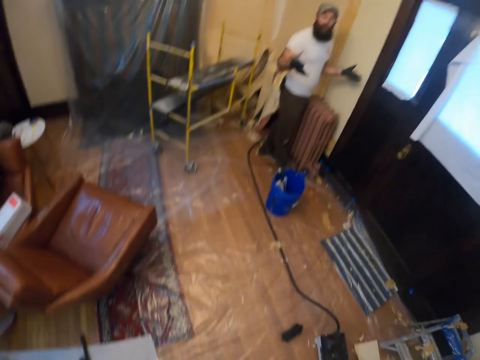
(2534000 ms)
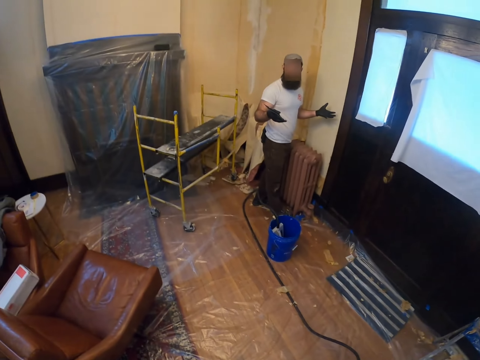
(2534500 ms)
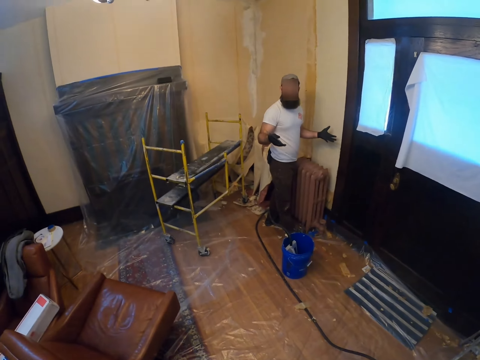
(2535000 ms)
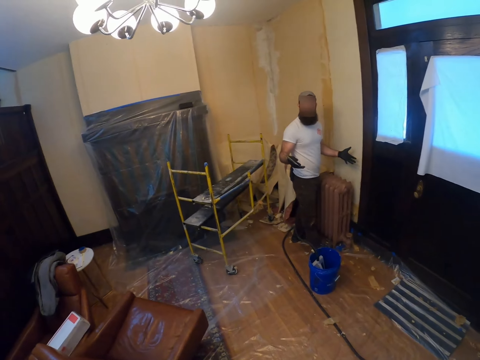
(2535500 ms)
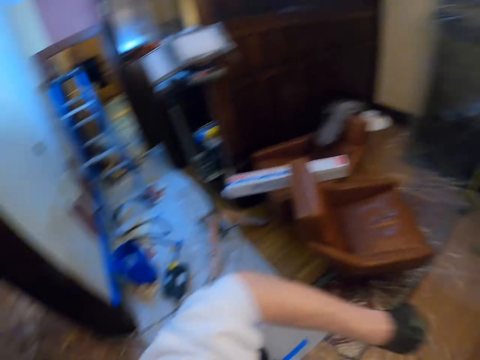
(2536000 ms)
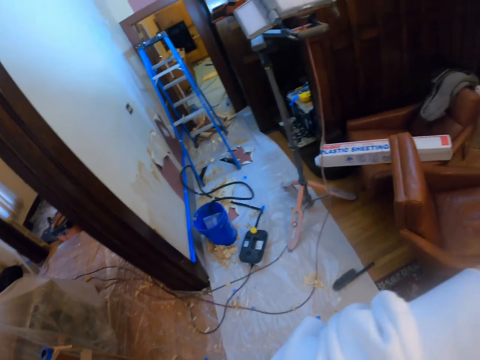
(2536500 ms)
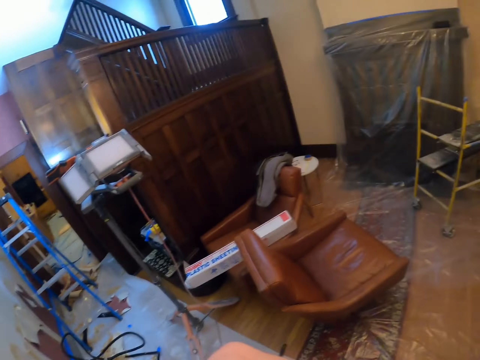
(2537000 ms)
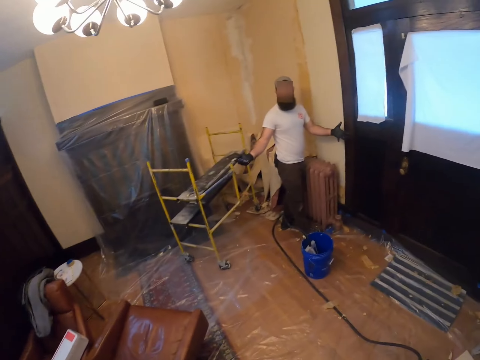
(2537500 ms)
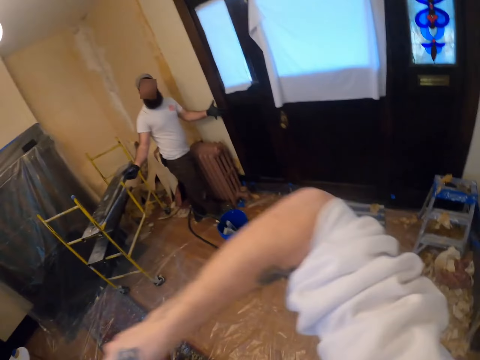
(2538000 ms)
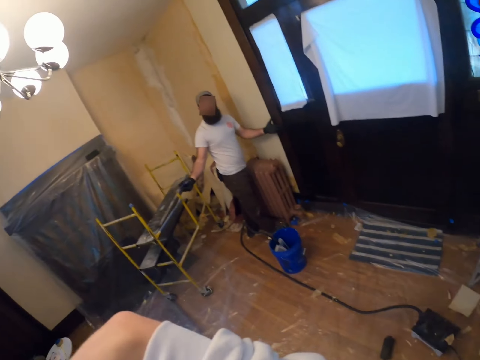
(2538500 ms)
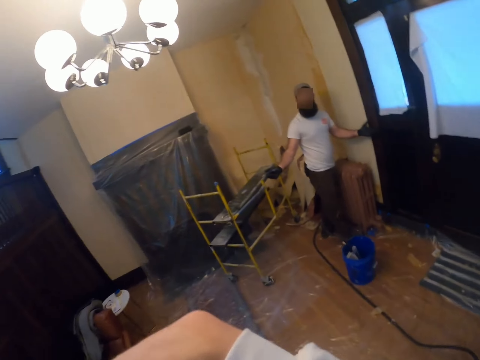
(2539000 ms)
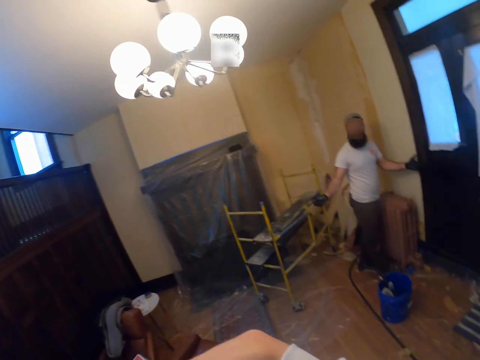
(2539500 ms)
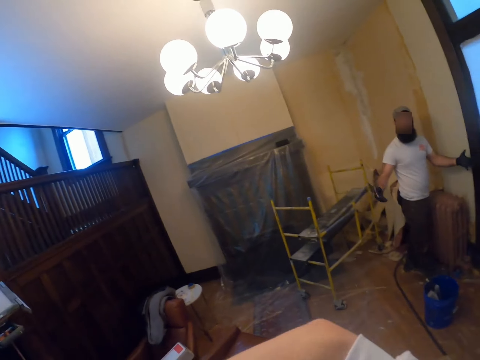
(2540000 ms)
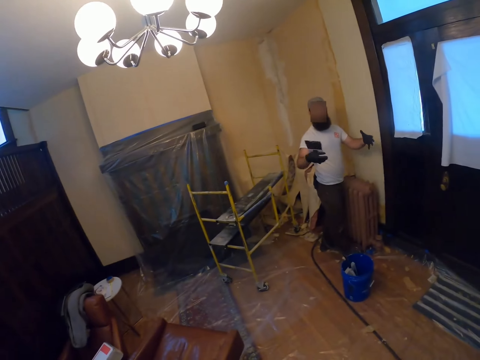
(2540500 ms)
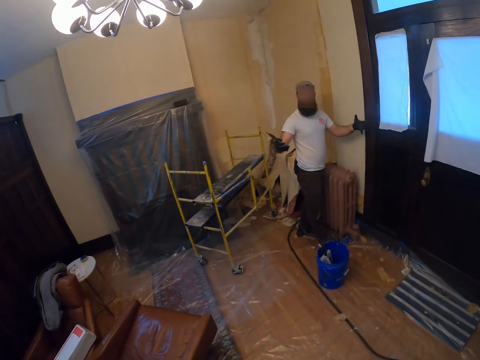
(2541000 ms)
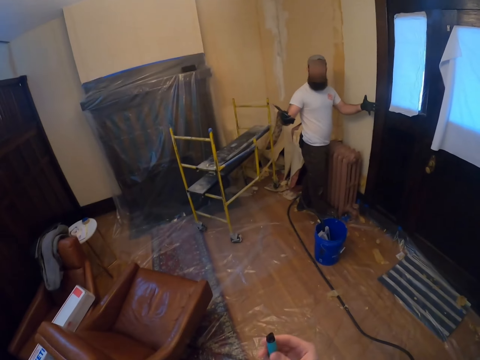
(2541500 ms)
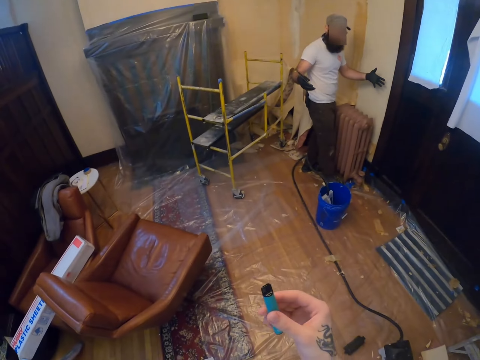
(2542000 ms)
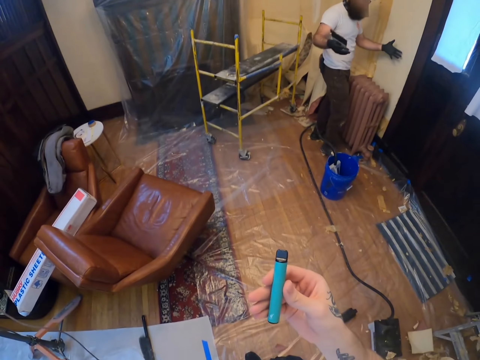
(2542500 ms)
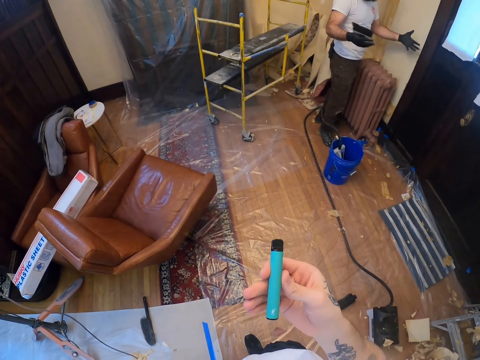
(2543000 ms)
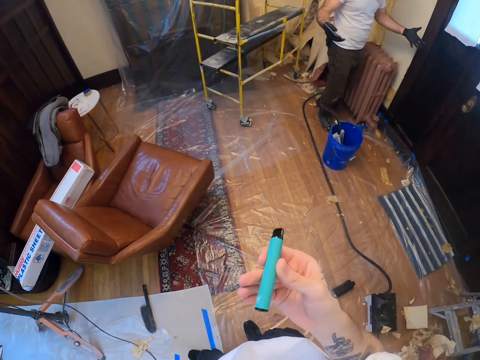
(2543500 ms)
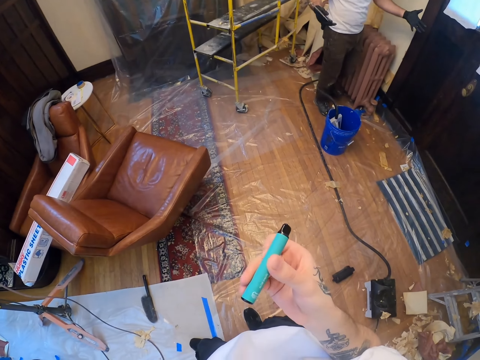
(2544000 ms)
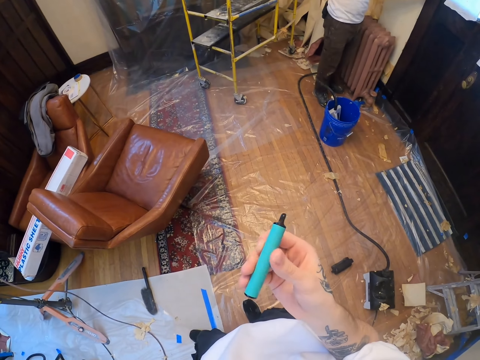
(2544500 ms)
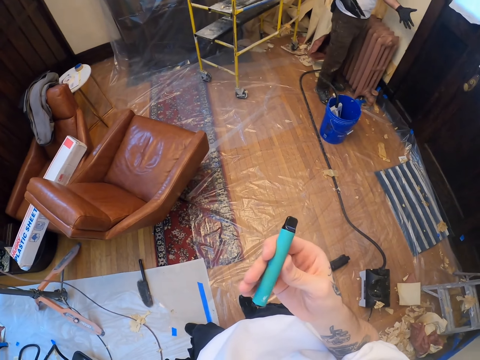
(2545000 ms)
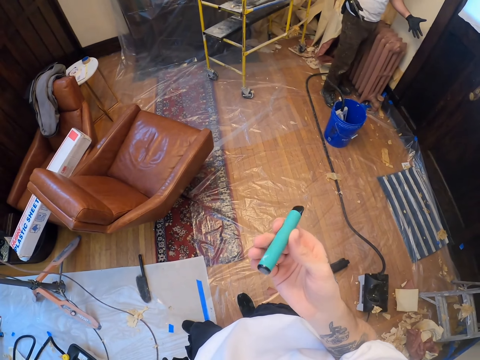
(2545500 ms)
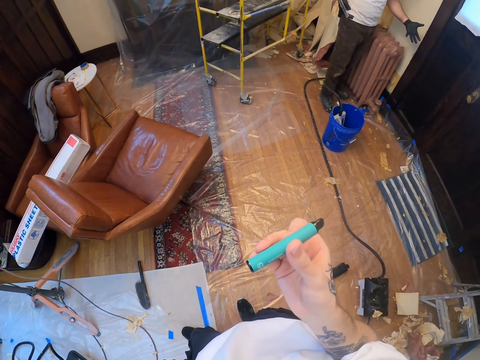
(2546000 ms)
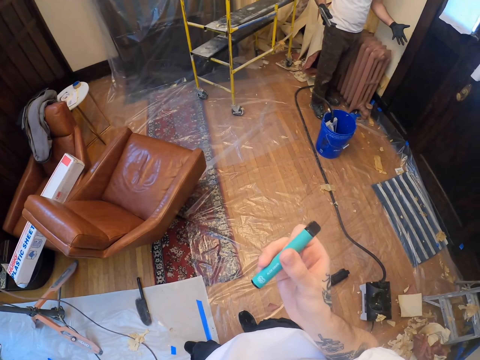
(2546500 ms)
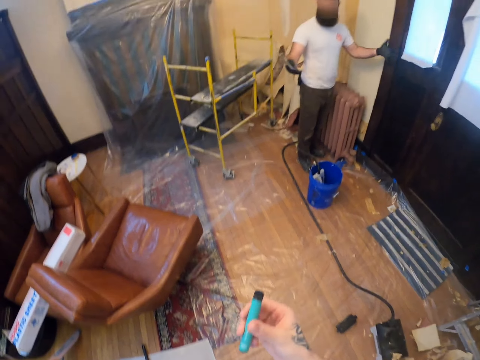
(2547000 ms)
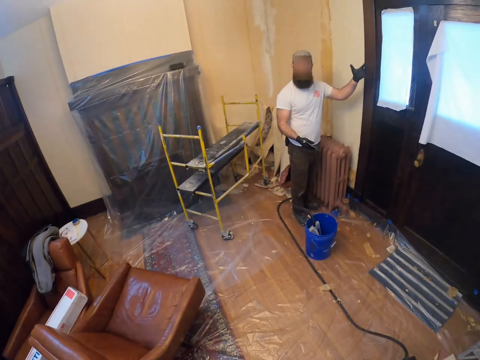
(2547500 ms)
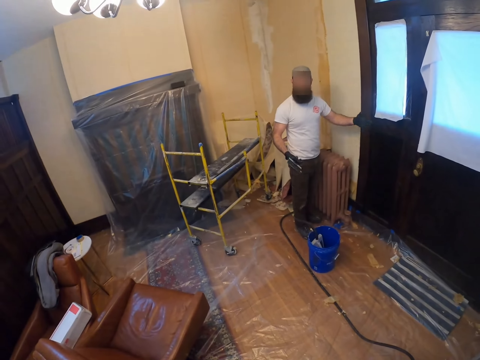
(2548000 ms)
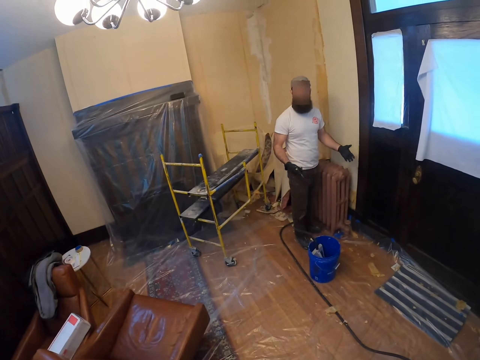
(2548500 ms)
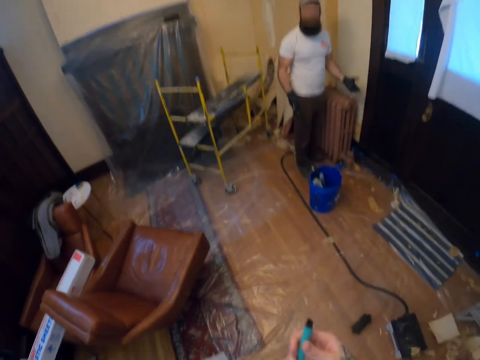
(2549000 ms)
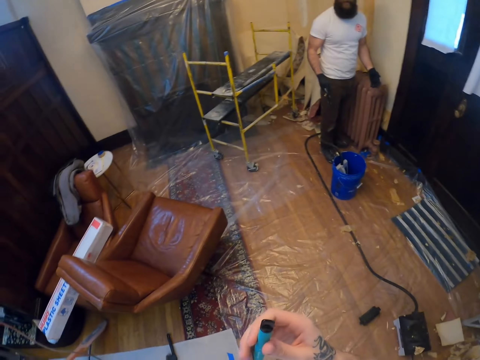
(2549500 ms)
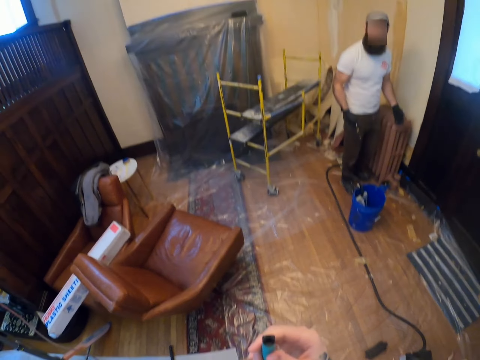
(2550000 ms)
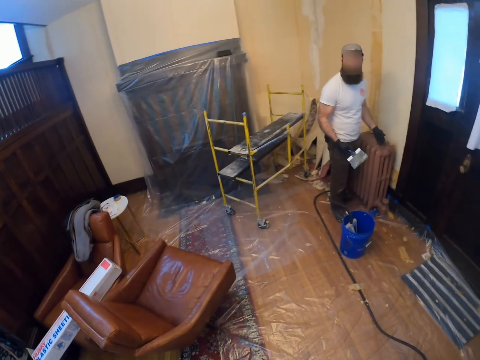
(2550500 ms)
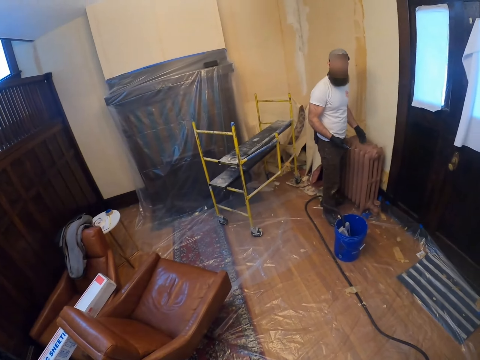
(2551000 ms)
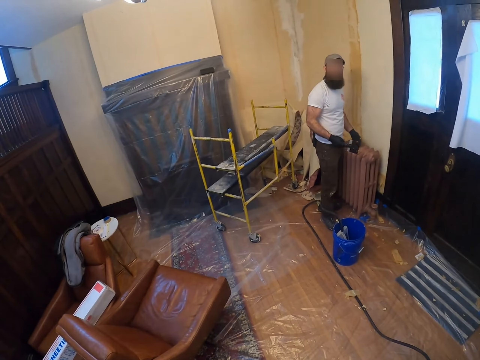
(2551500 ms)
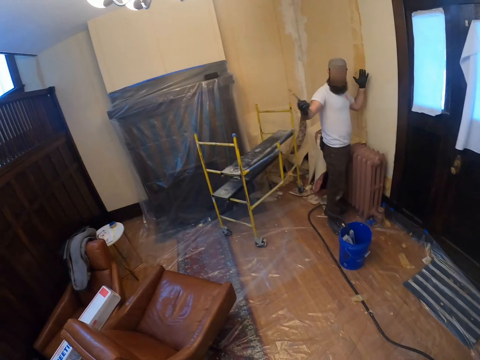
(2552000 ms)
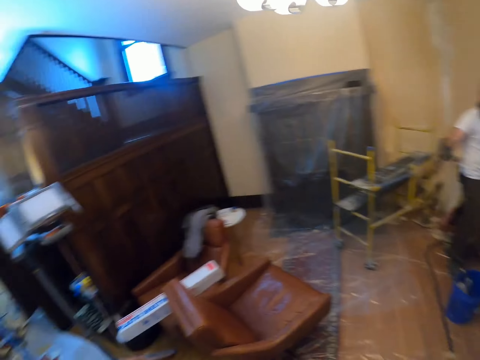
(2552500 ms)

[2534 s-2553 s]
A man interacts with the camera wearer while using the hand. The camera wearer looks around. The man talks to the camera wearer. The camera wearer looks around. He does something with his hands. The man talks to the camera wearer. The camera wearer holds the cigarette smoking. He turns something. The man interacts with the camera wearer while using the hand, and lifts up his hands. The camera wearer holds something. The man moves his hands.

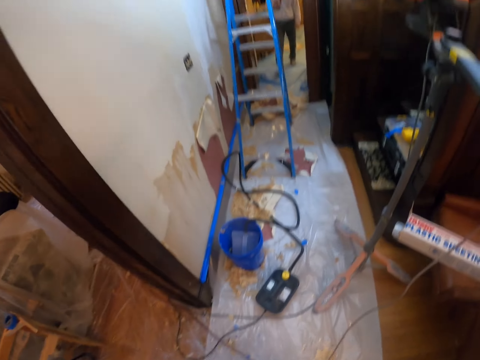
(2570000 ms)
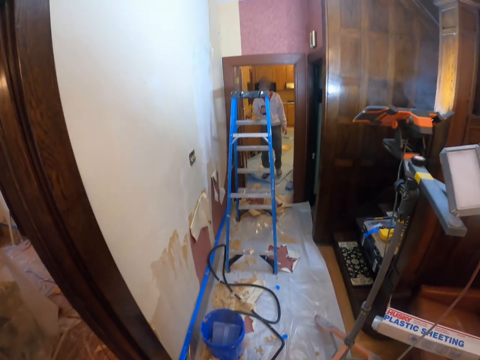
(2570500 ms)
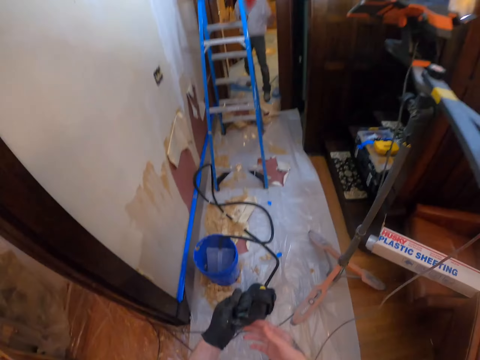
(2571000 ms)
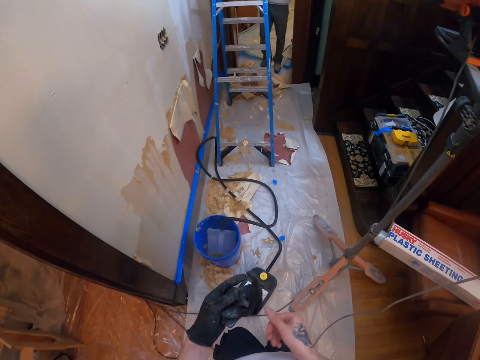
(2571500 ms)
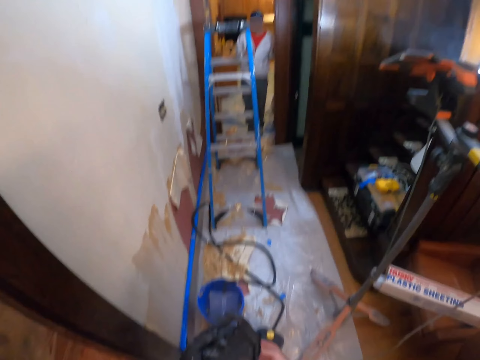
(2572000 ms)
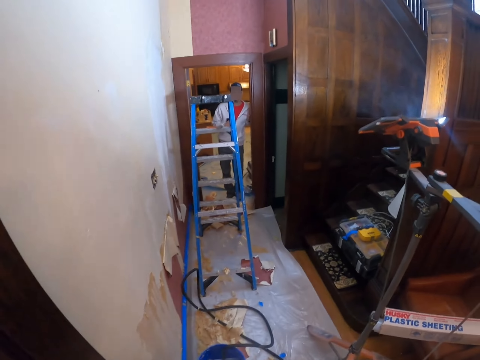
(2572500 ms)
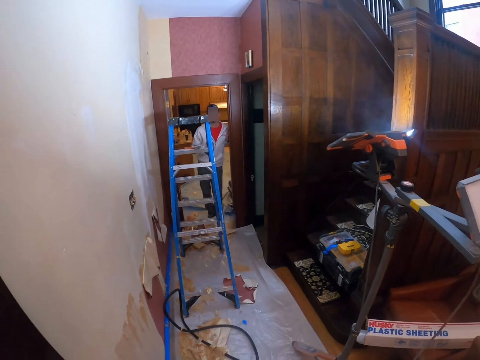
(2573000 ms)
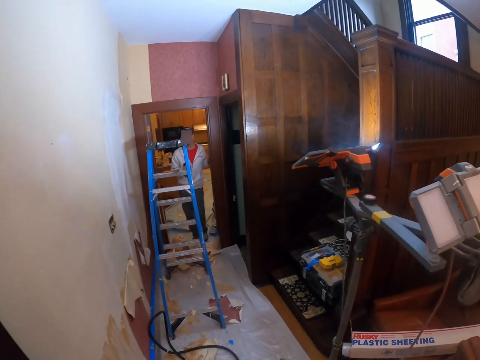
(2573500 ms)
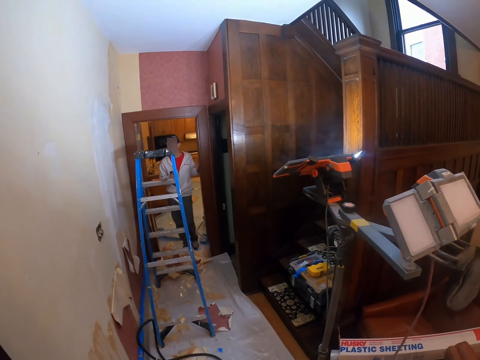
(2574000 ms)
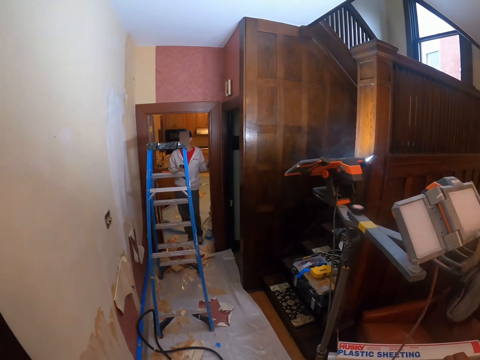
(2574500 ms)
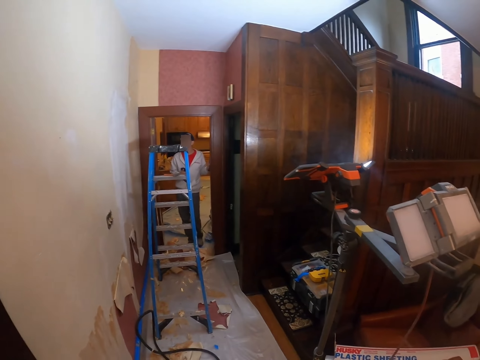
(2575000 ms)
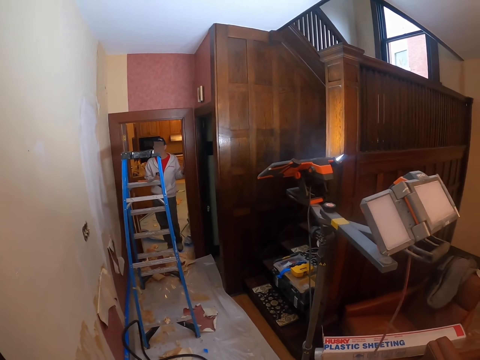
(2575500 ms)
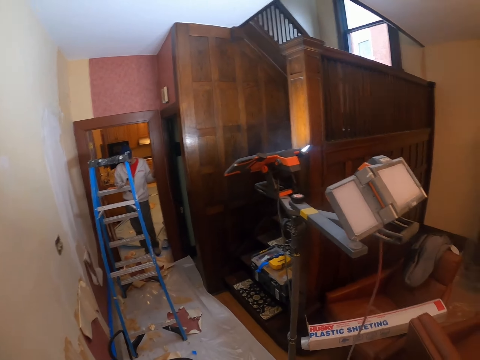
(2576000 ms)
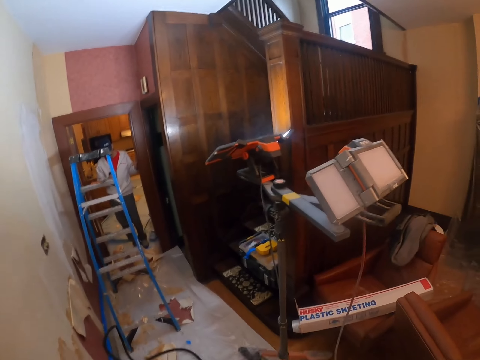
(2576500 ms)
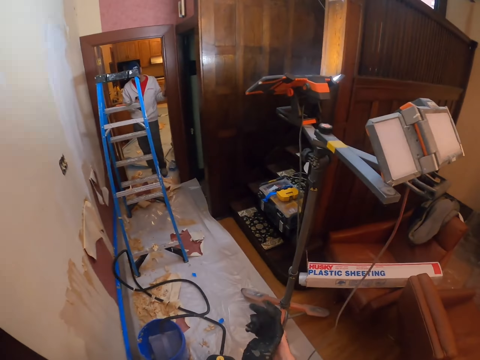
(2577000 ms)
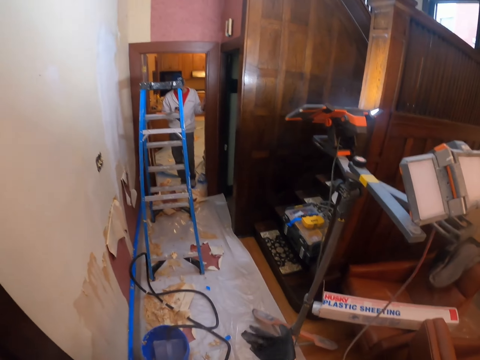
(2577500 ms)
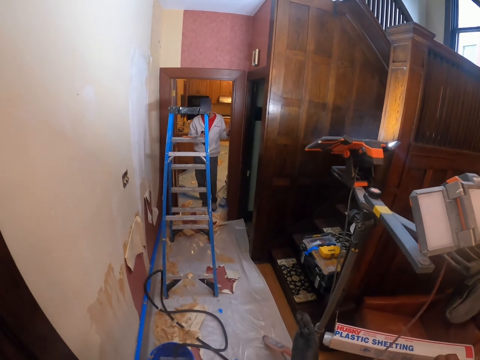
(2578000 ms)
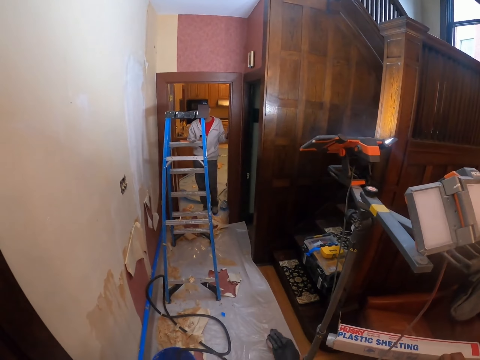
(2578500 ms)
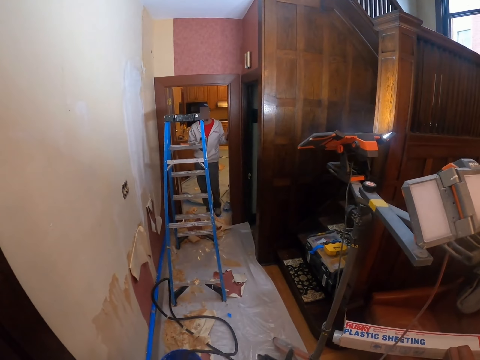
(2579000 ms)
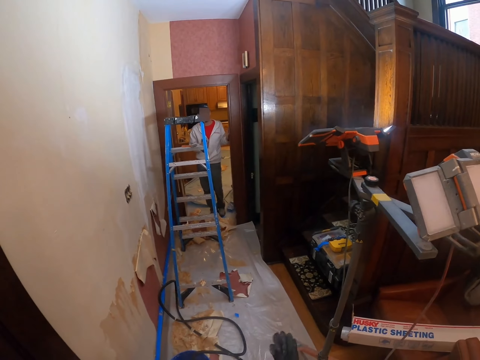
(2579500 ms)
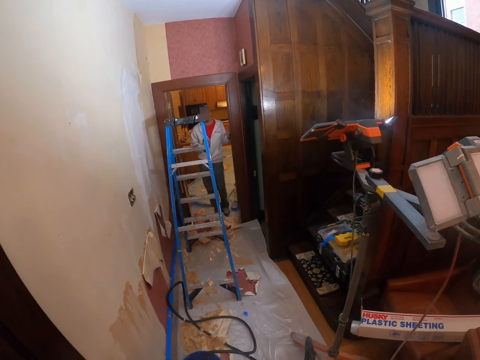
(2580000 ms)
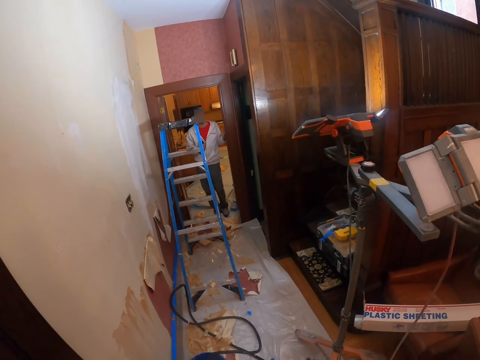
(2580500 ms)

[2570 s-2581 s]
The camera wearer holds the gloves in his hands. A person uses the phone. The camera wearer looks around. He wears the gloves in his hands.
